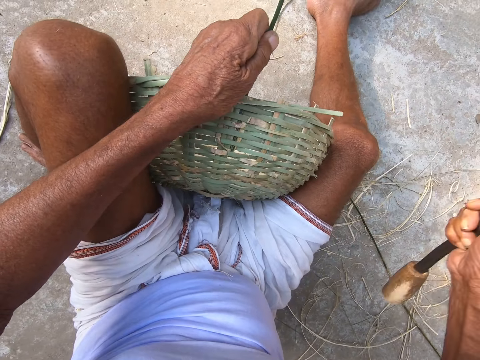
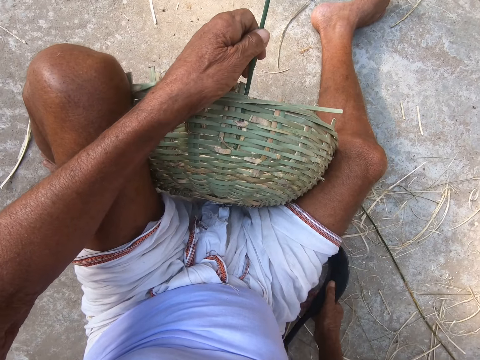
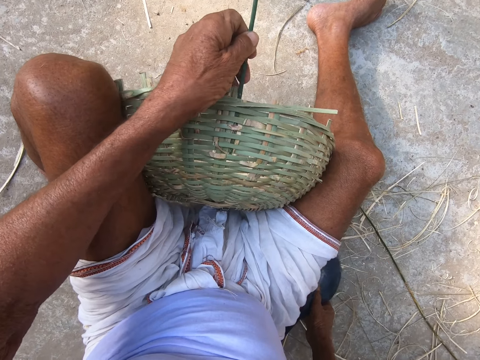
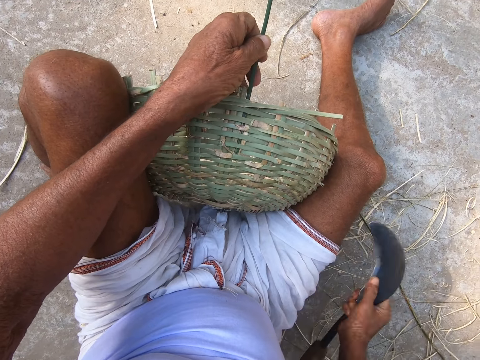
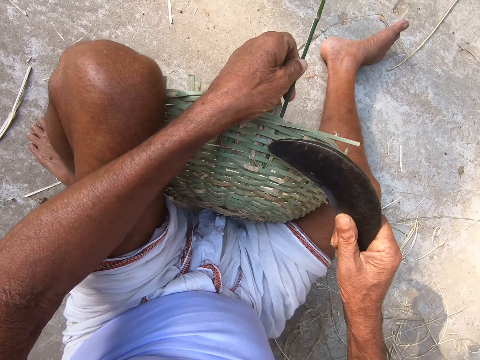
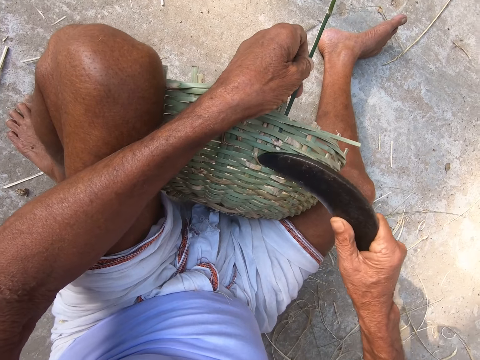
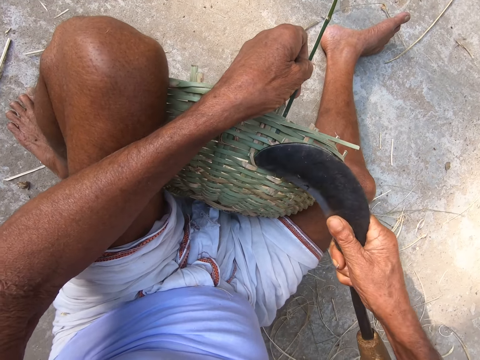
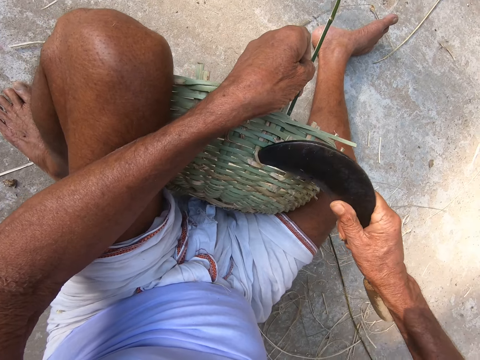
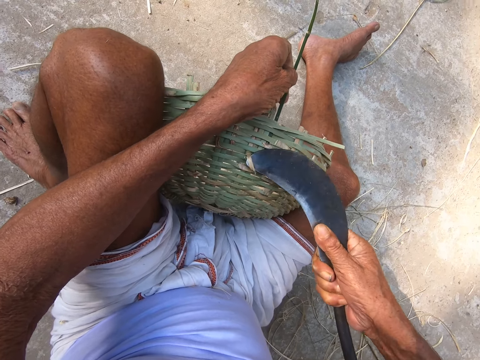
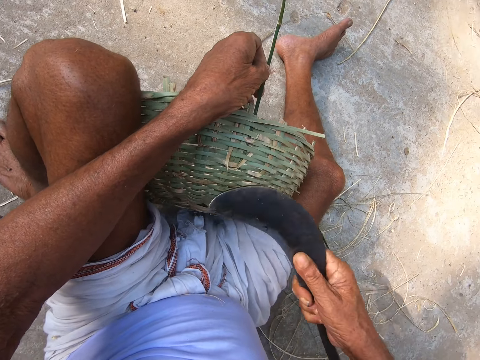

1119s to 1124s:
The camera wearer drops the hand sickle on the ground with his right hand. He picks up the hand sickle on the ground with his right hand. He fixes the bamboo stick into the woven basket with the hand sickle in his right hand.

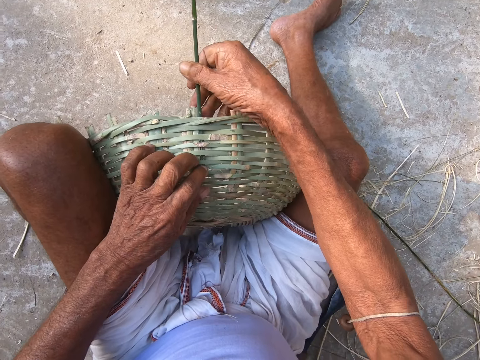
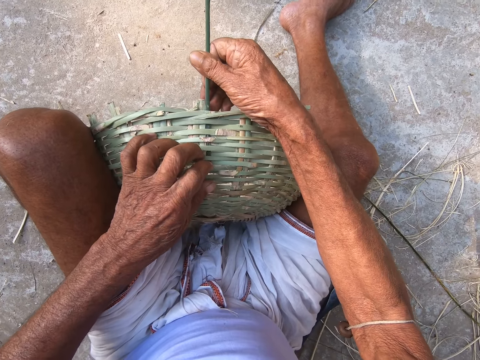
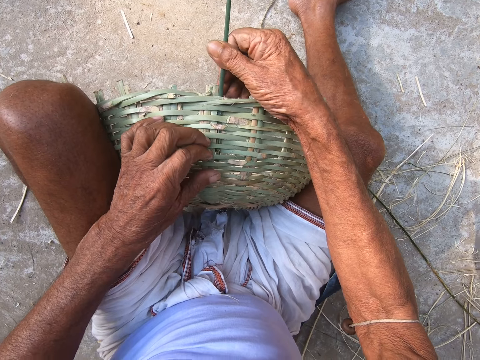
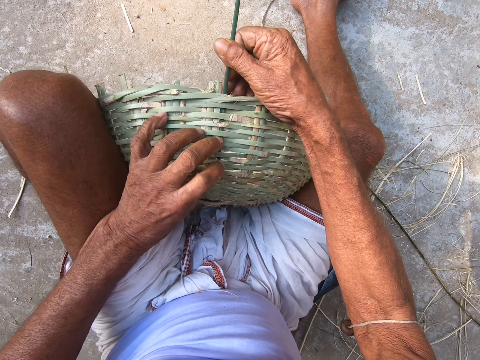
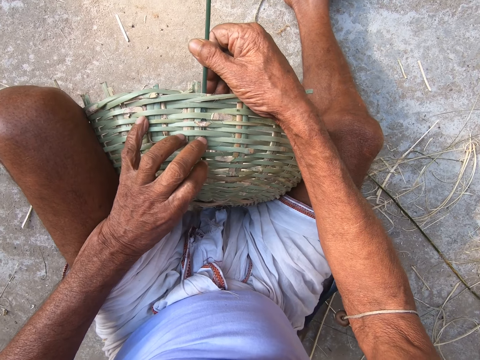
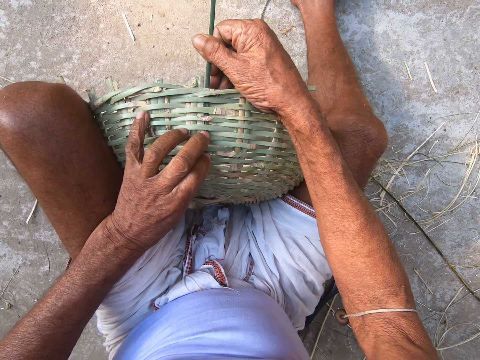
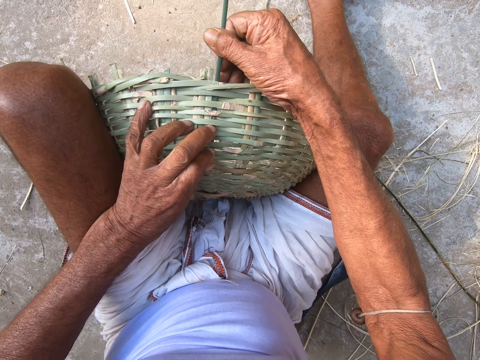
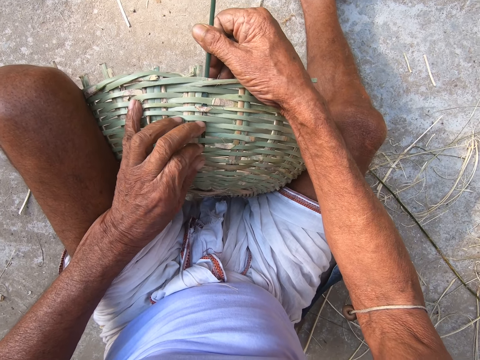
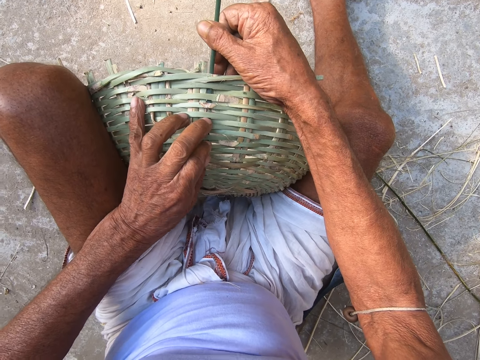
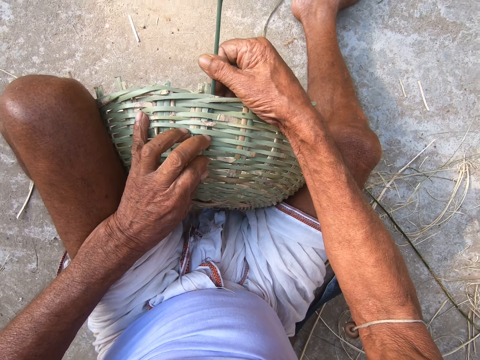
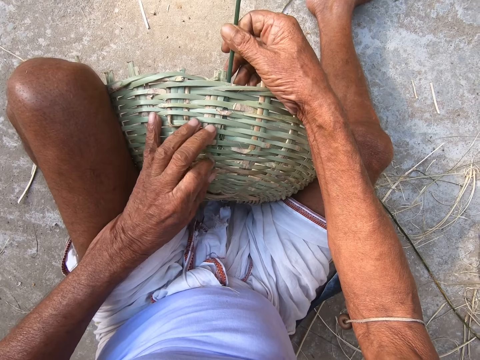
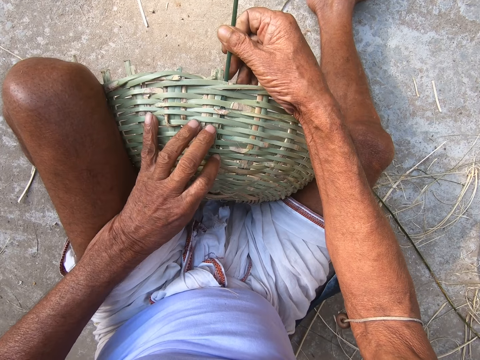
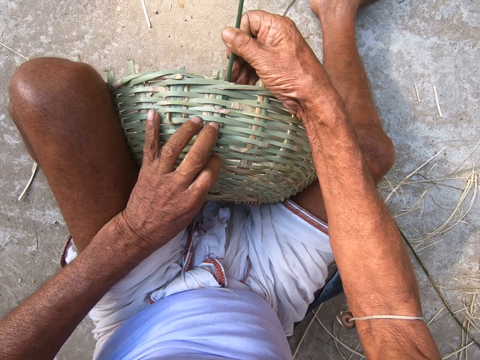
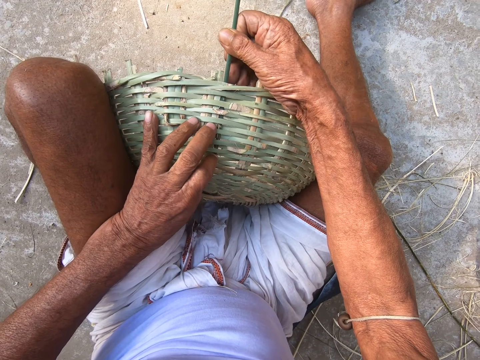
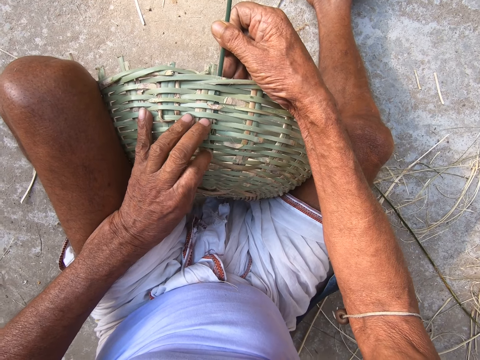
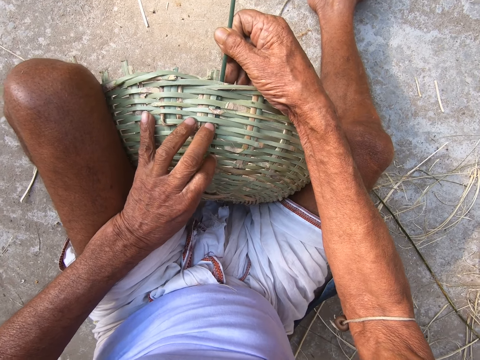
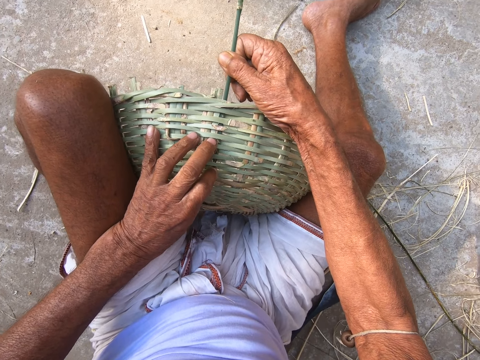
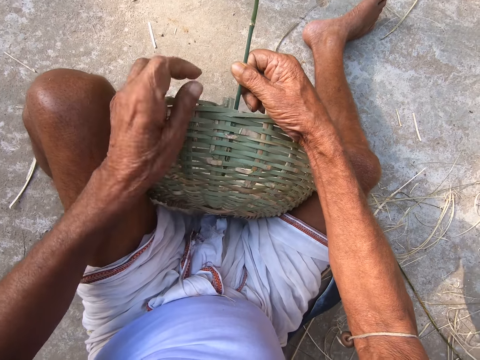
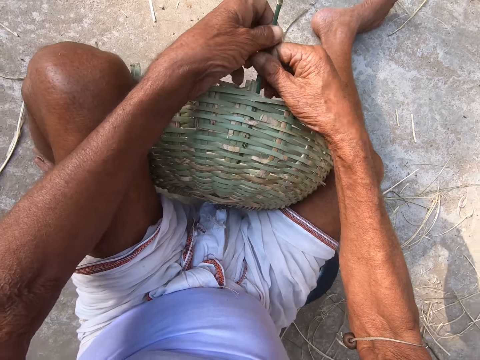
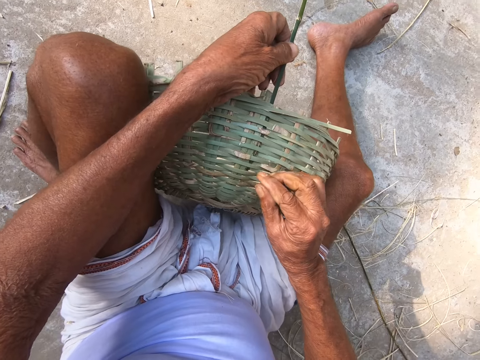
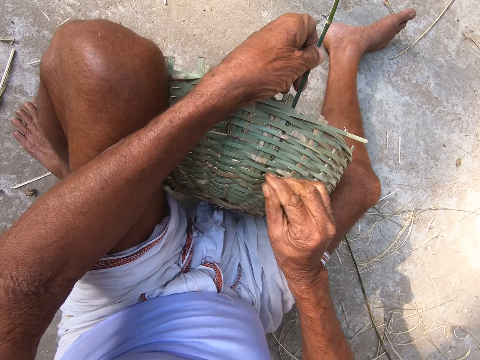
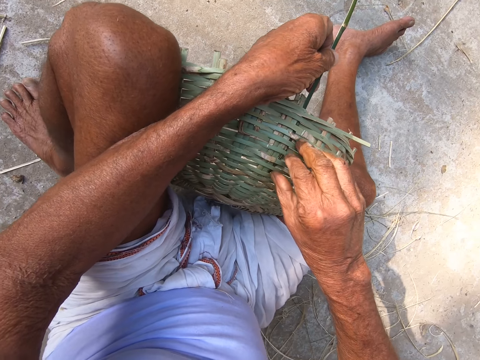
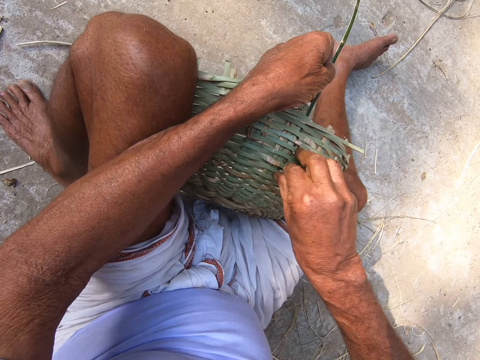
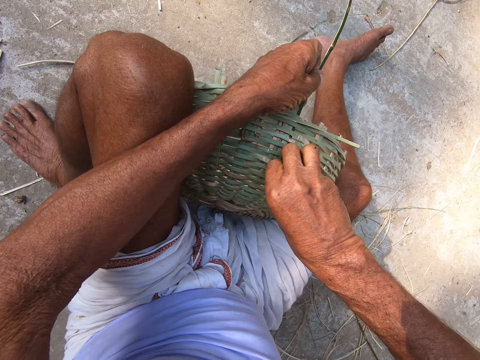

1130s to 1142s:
The camera wearer inserts the bamboo stick into the woven basket with both hands. He pushes a reed into the basket pattern. He holds the reed with his left hand.

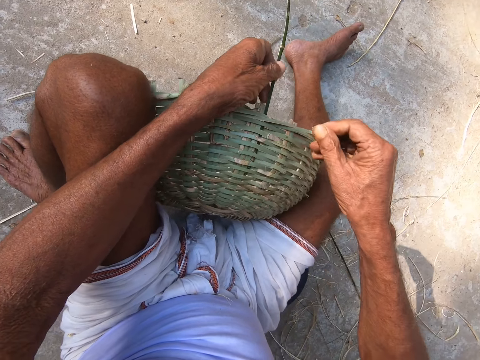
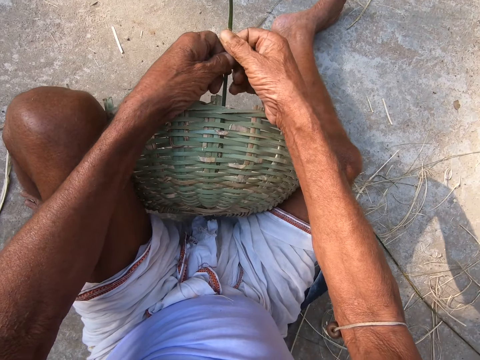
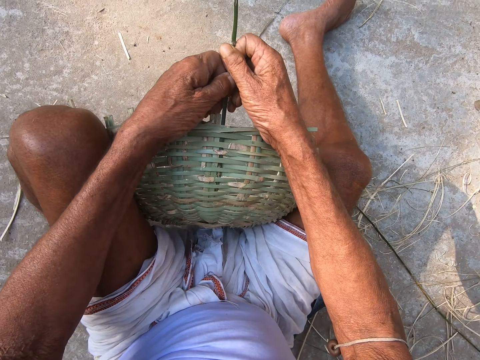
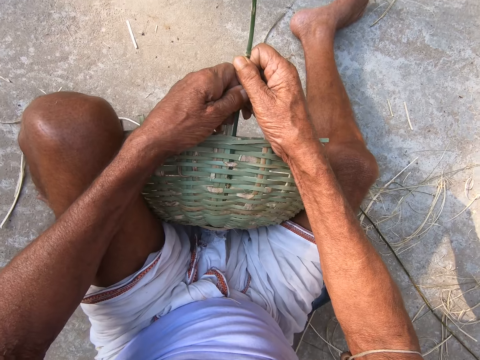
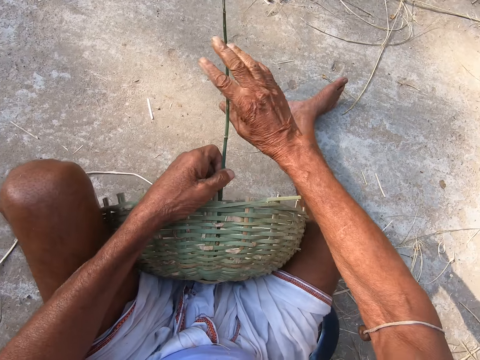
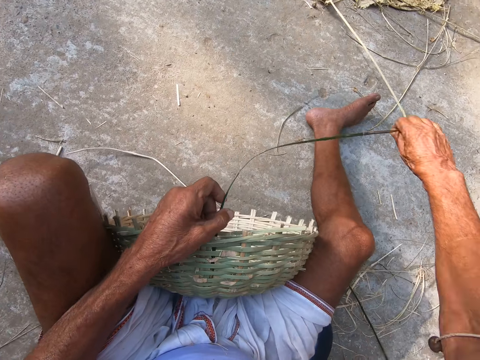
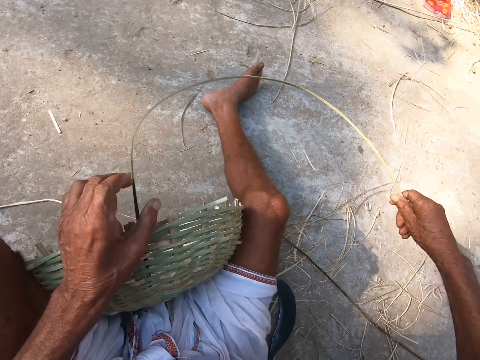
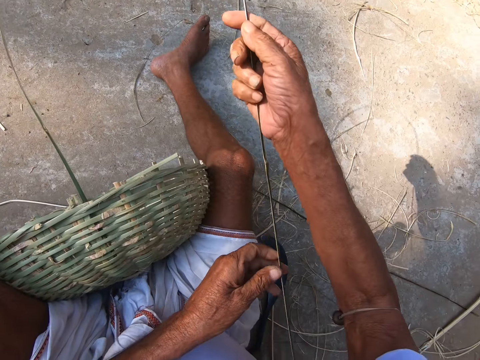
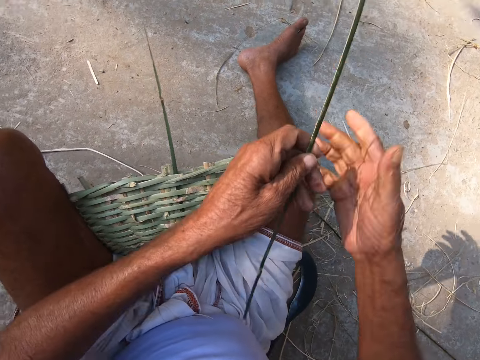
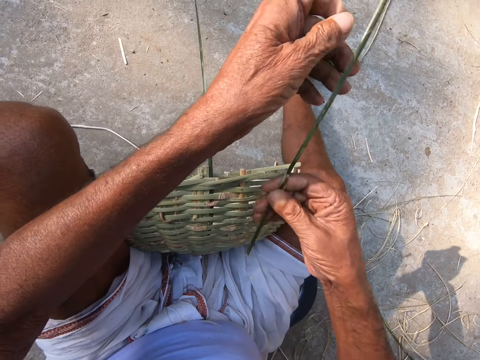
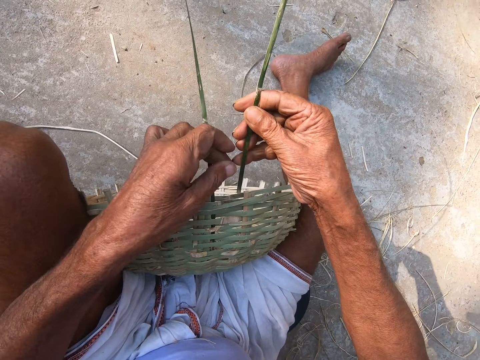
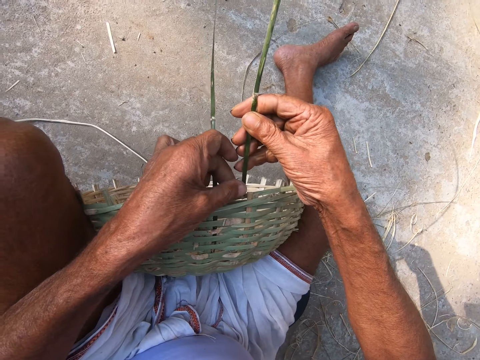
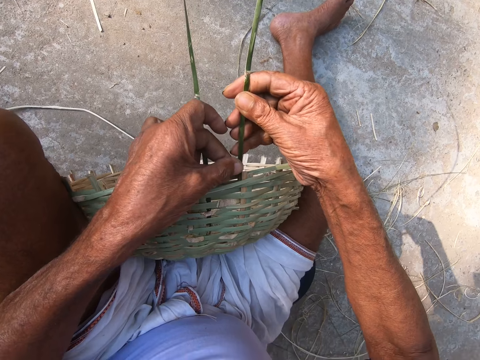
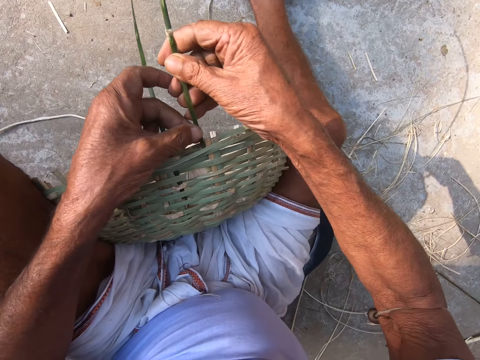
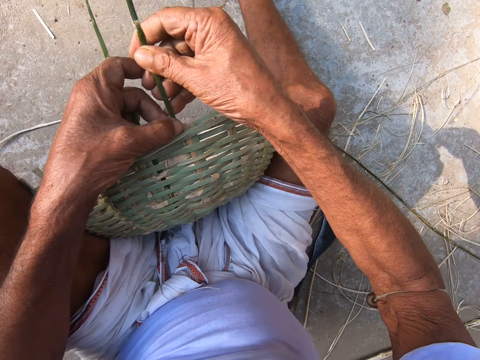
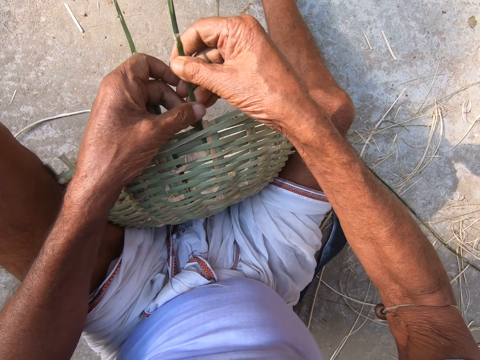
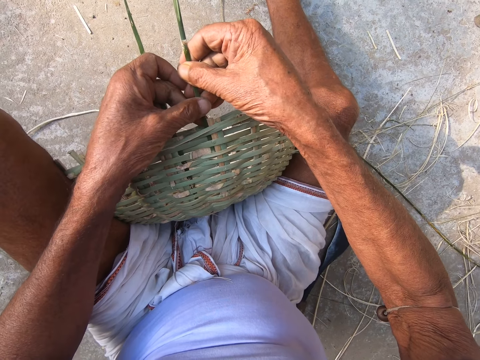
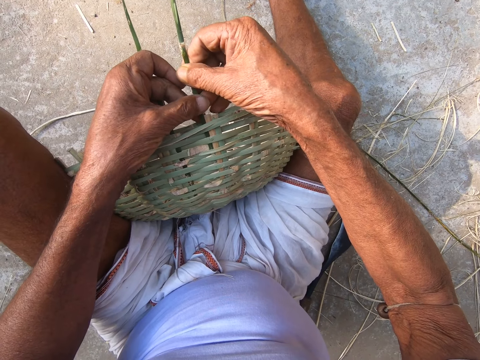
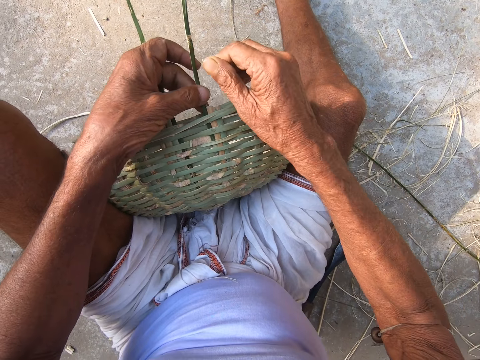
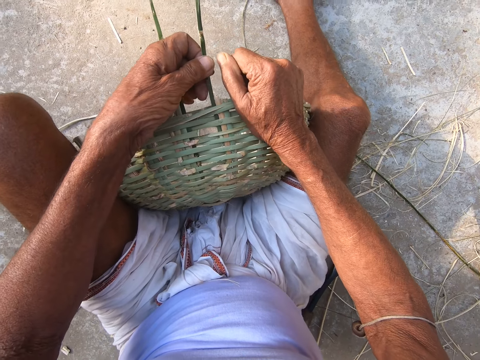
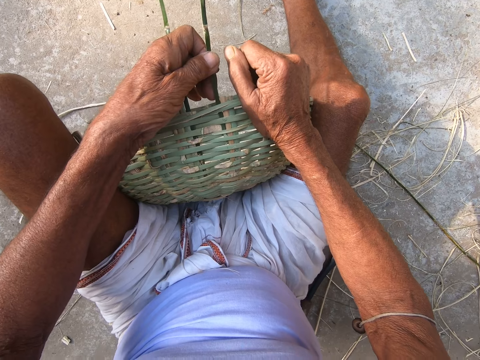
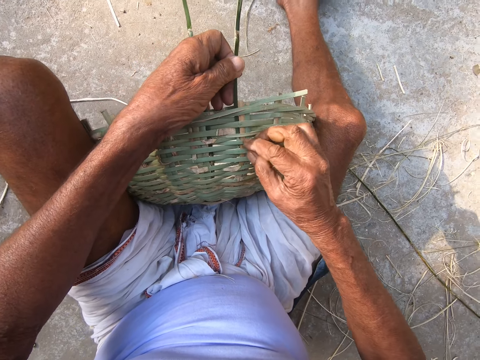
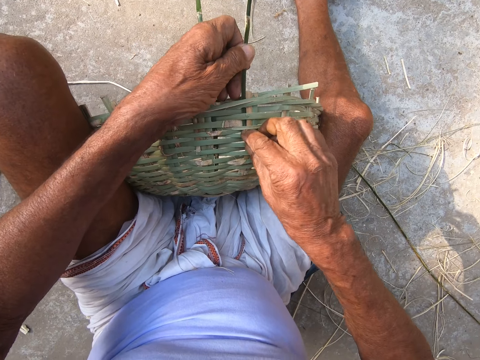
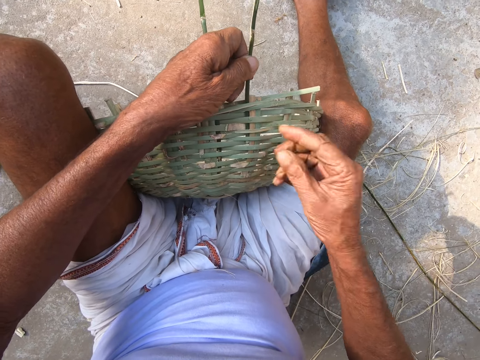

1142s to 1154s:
The camera wearer pushes the reed or bamboo stick into the basket pattern. He pulls the bamboo stick with his right hand. He bends the reed on the basket. He inserts the bamboo stick into the woven basket with both hands. He holds the woven basket with his right hand. He inserts the bamboo stick into the woven basket with both hands.
